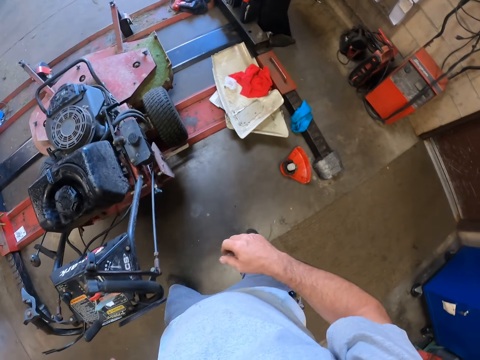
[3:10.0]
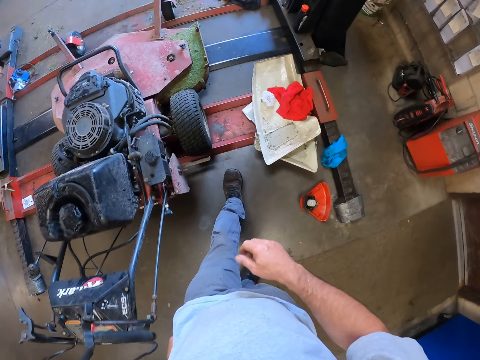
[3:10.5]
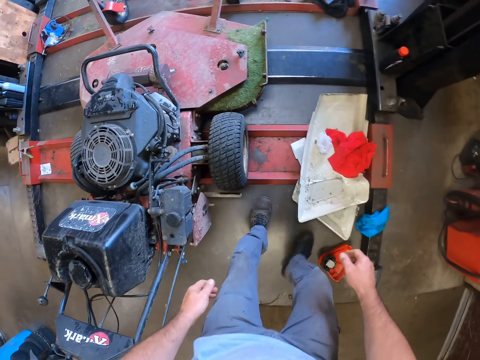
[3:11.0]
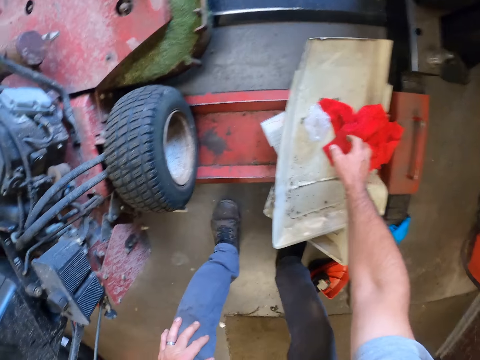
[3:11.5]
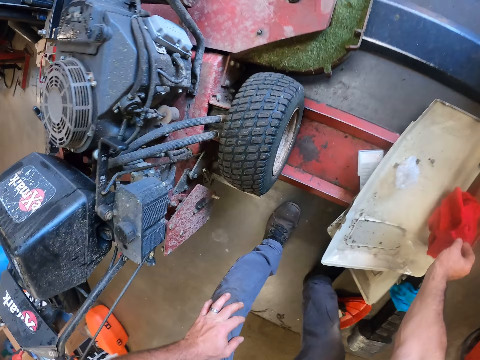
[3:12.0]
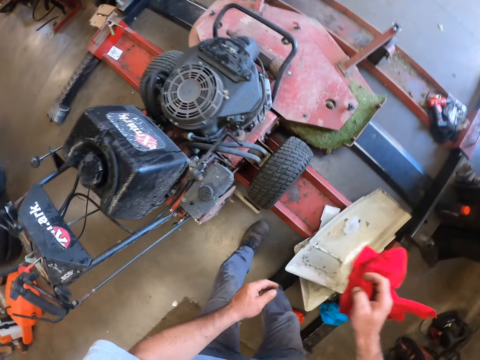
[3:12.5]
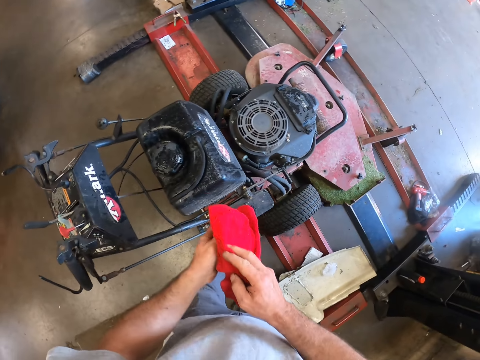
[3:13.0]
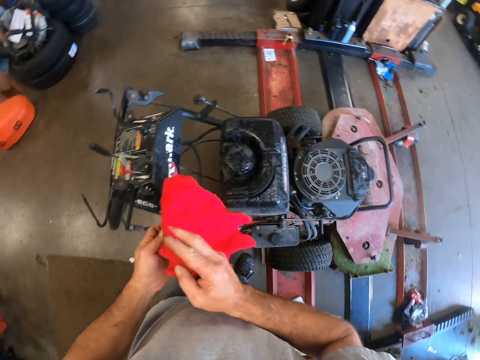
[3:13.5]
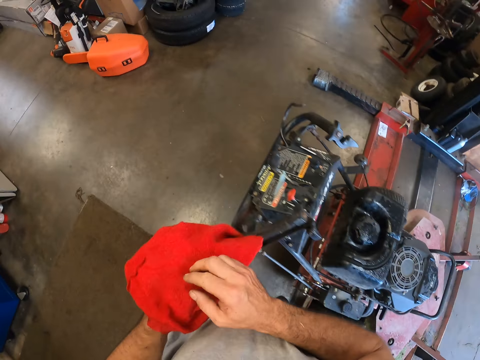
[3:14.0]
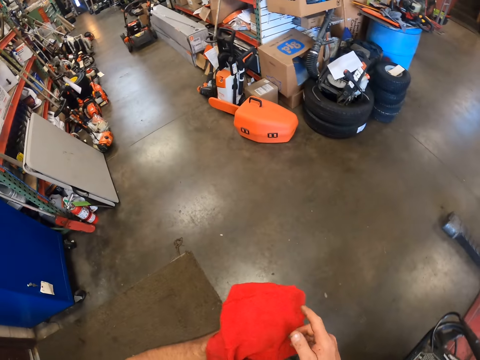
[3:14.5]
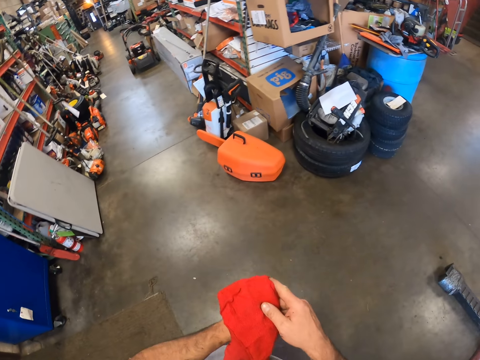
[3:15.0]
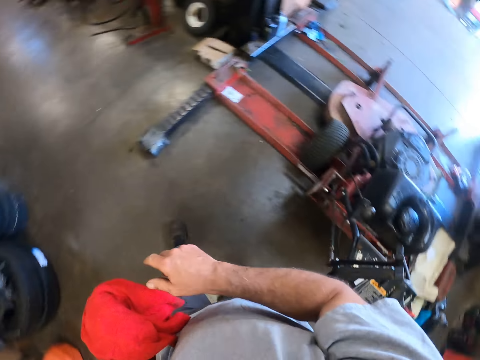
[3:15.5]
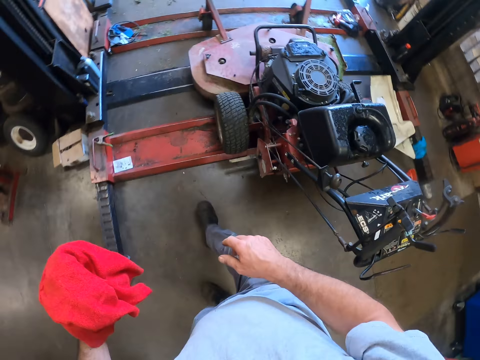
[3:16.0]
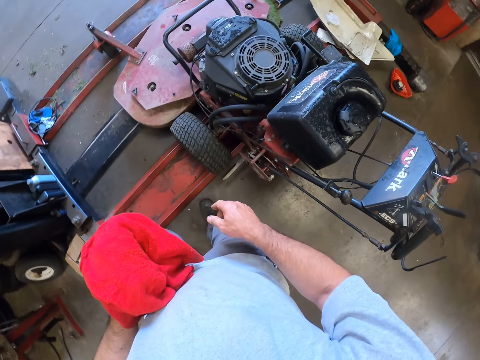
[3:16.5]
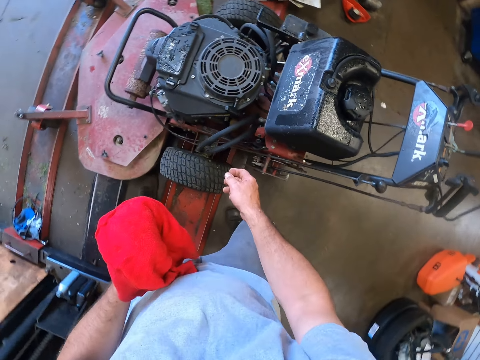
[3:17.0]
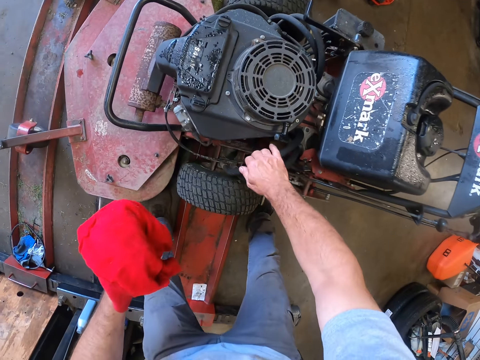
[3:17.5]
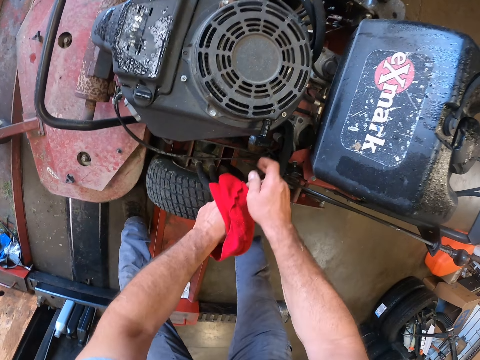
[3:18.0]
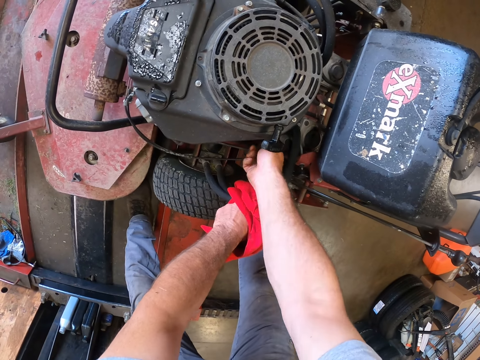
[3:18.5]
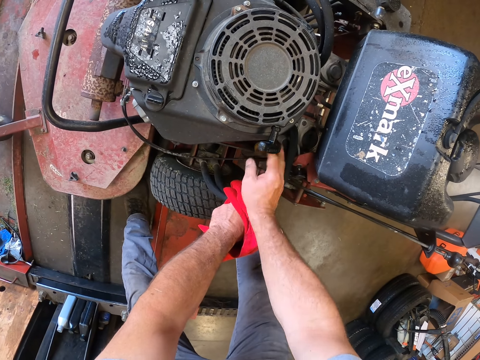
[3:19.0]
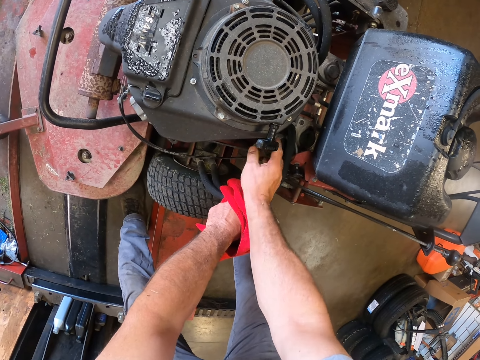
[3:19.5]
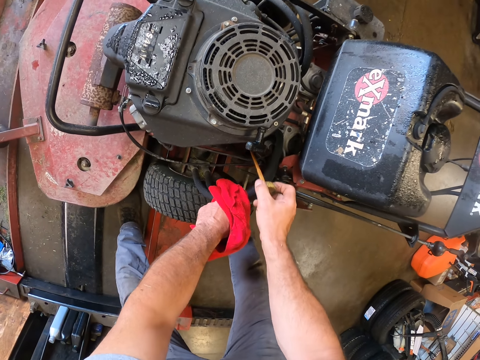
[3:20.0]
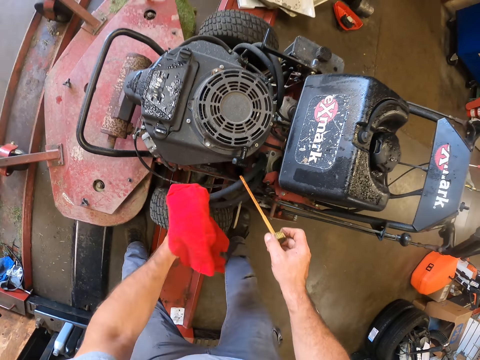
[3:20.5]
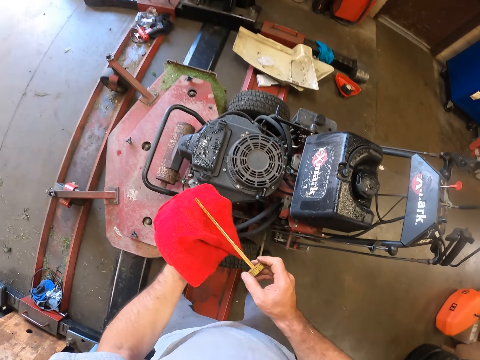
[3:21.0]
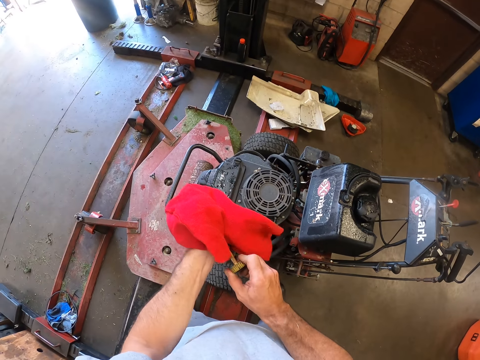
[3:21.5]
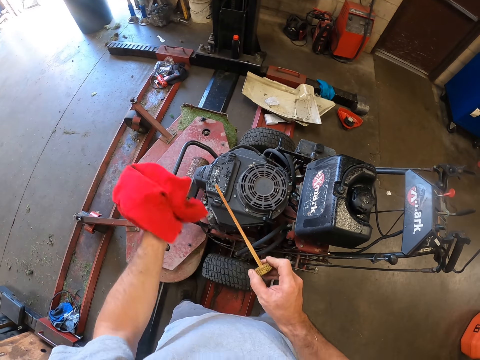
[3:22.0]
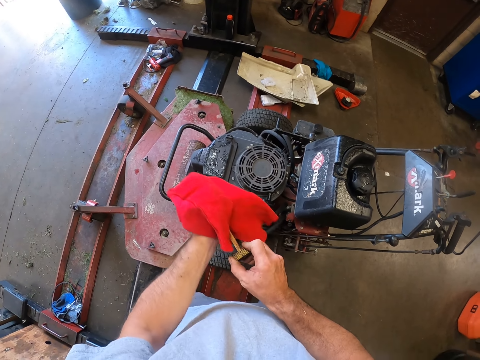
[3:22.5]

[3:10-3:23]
The camera wearer goes to the side of the lawn mower. He walks around the hand lawn mower. He picks up a cloth from a metal on the workbench. He places the cloth on his left hand. He walks to the other side of the lawn mower. He pulls the cord on the lawn mower with his right hand. He holds the cord on the lawn mower with the cloth in his left hand. He opens the fuel tank of the lawn mower with his right hand. He pulls out the fuel nozzle of the lawn mower. He cleans the fuel nozzle with the cloth in his hand.

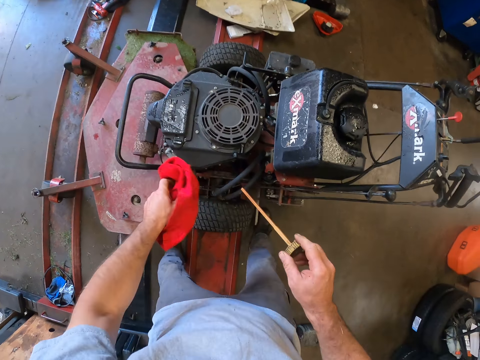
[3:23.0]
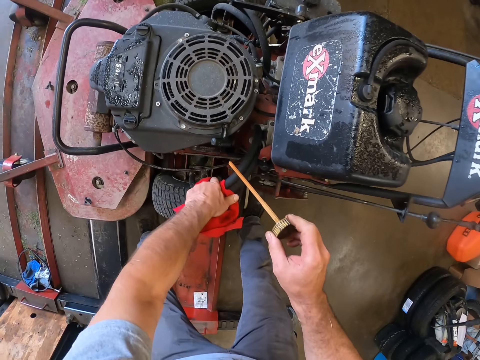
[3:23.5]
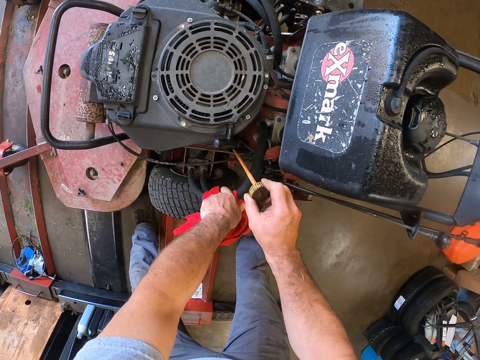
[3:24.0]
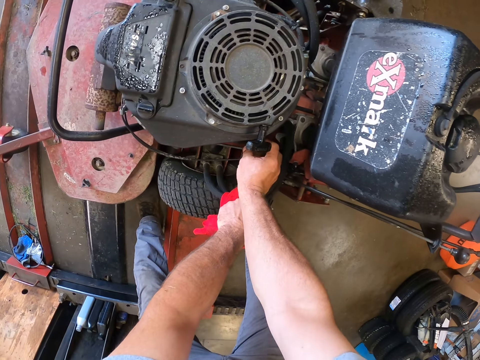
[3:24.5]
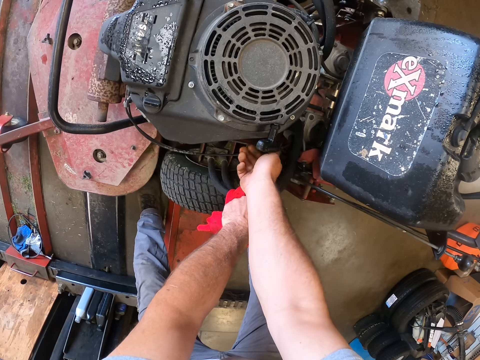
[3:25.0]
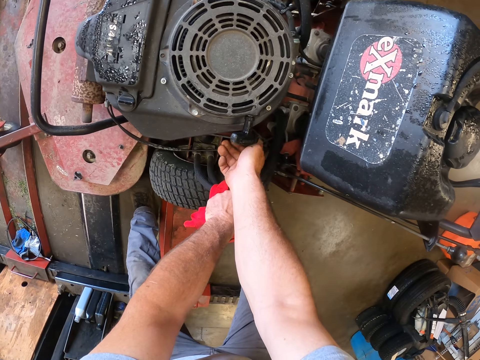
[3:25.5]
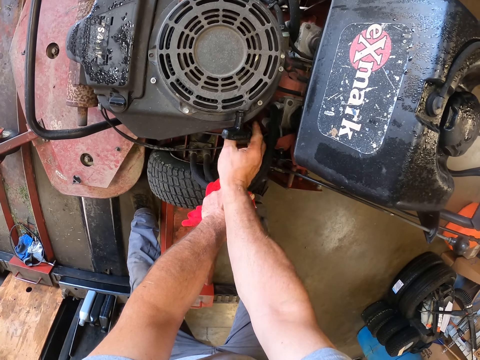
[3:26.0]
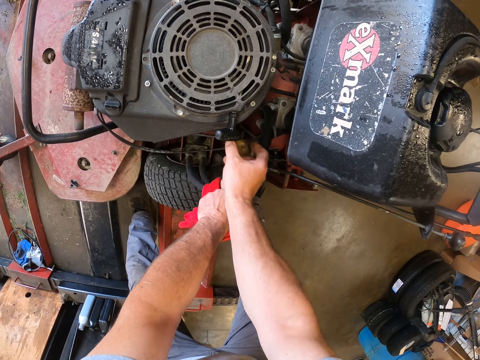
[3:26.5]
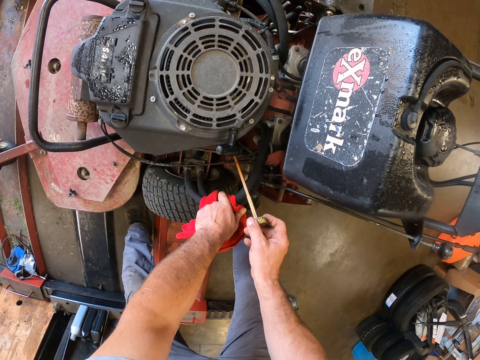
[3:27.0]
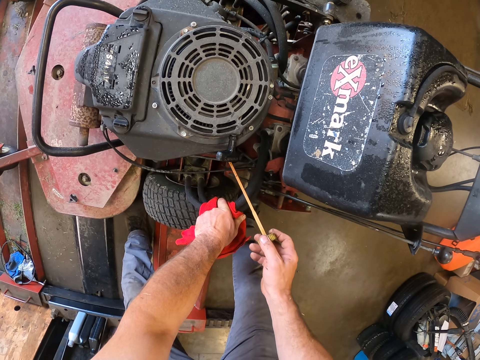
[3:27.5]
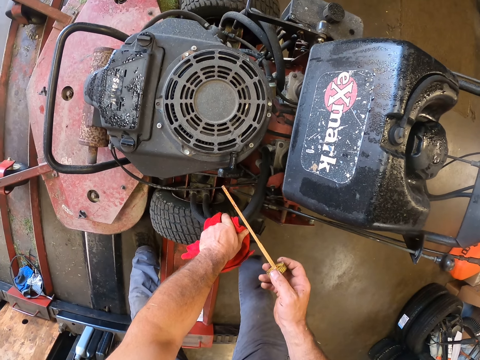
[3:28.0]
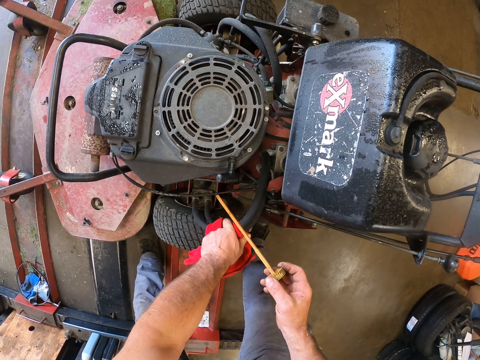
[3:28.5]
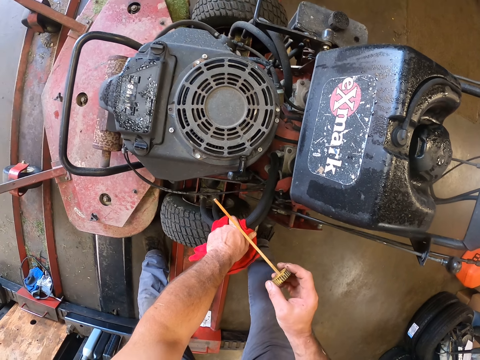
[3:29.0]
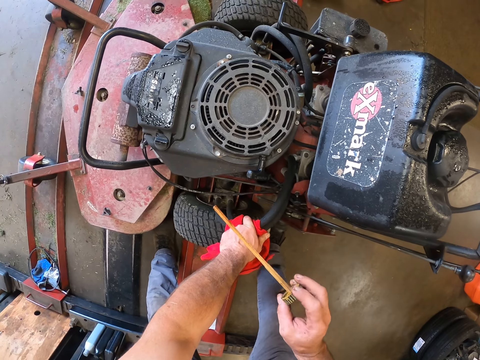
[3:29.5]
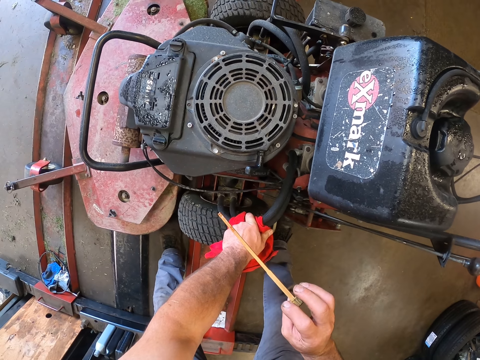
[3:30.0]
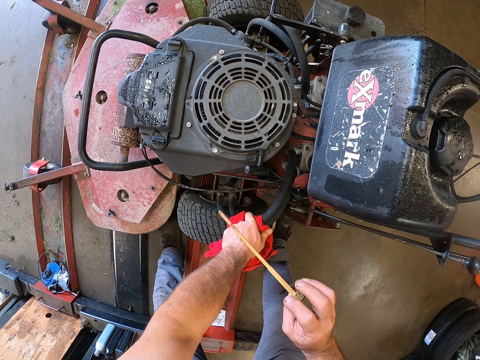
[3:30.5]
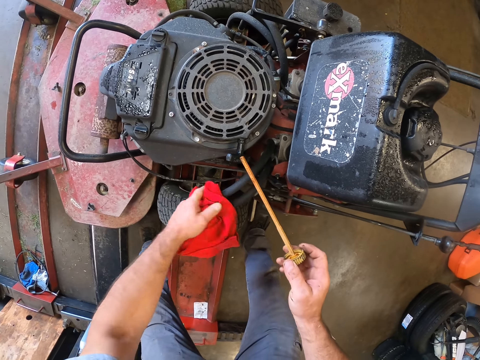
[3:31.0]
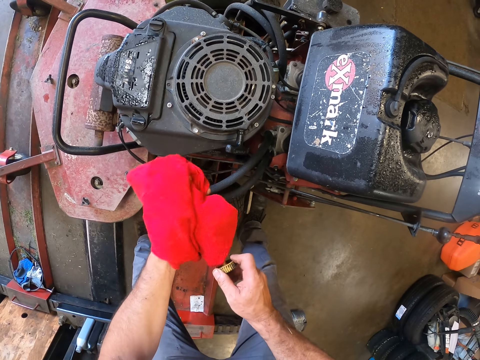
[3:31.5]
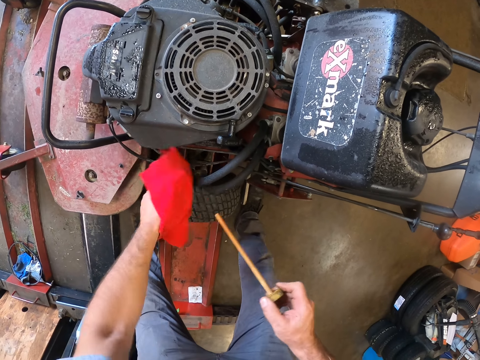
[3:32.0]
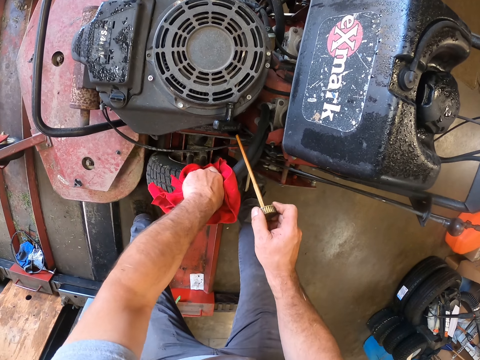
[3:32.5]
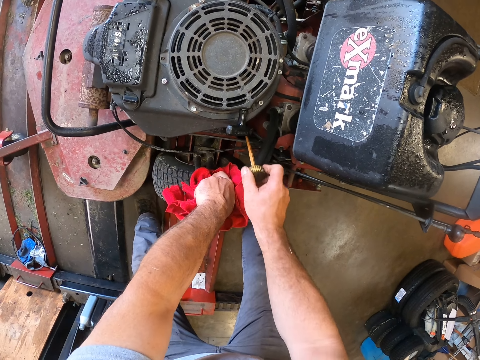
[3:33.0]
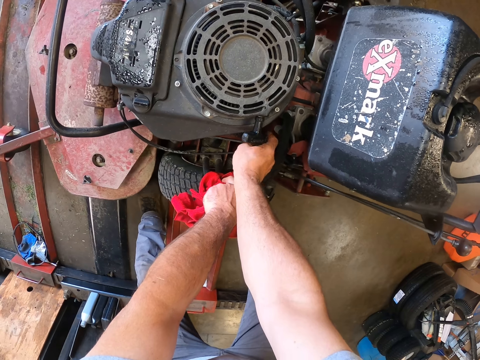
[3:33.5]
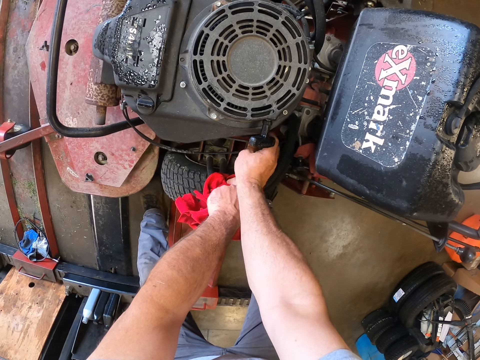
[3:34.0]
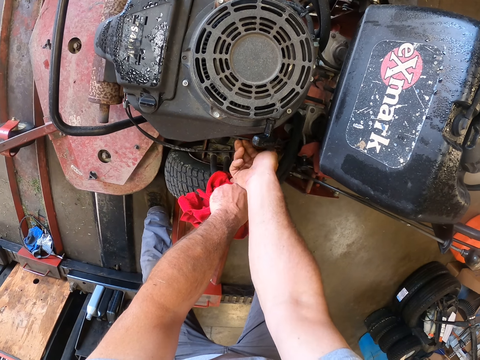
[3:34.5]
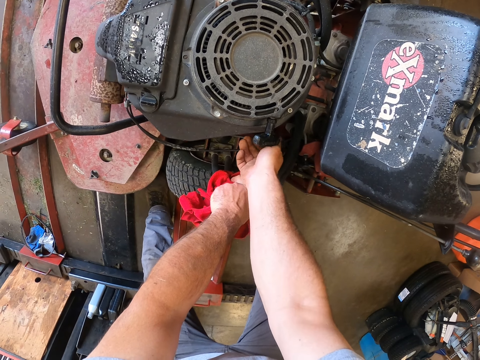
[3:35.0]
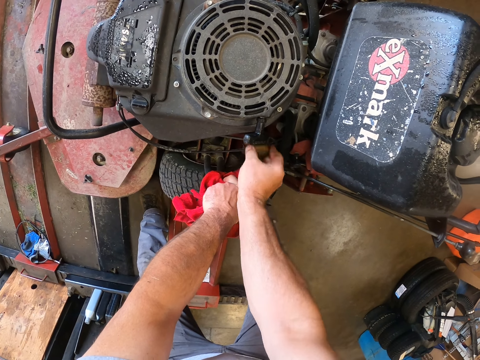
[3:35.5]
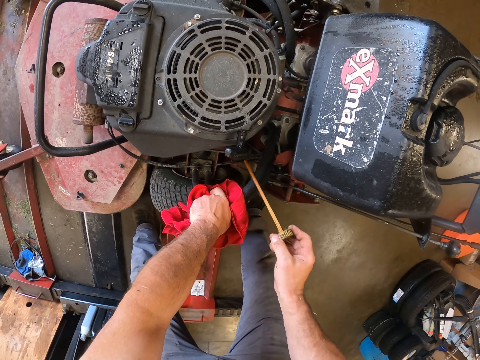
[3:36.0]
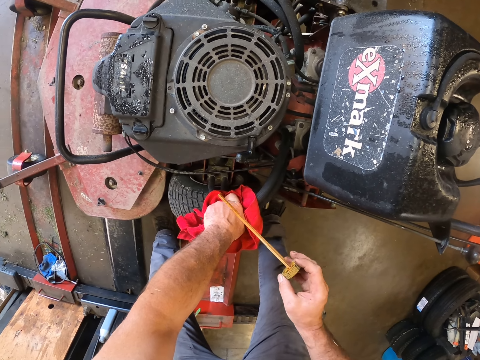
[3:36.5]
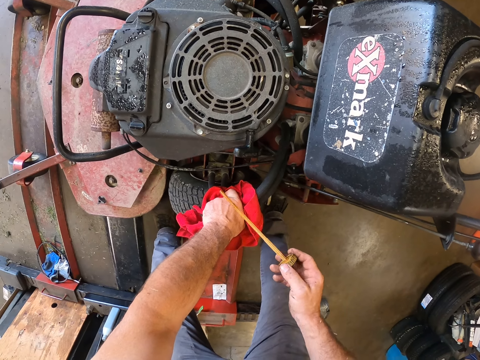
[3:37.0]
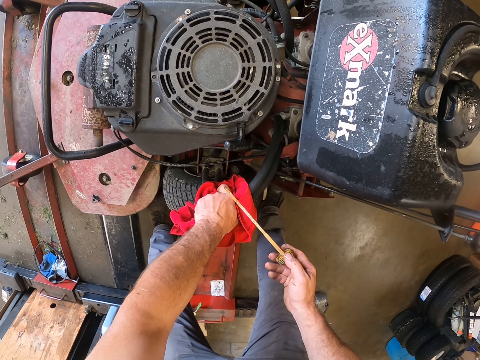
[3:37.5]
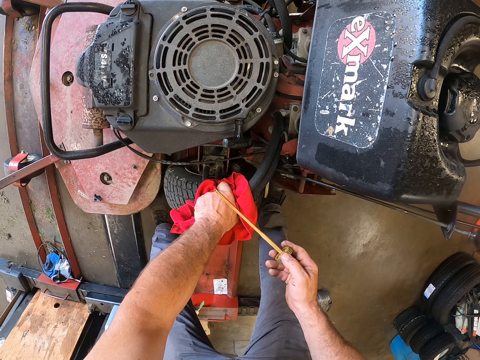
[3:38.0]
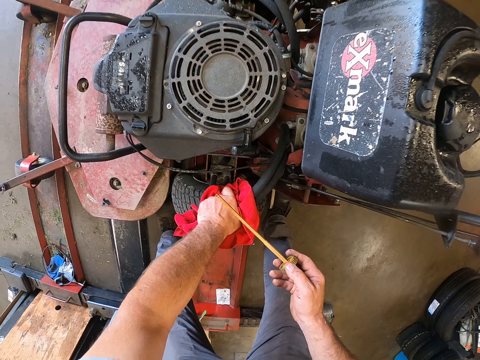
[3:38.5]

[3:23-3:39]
The camera wearer pulls the cord close to the fuel tank with his left hand. He returns the fuel tank cover to the fuel tank. He turns the fuel tank cover in the fuel tank of the lawn mower. He pulls out the fuel nozzle of the lawn mower from the oil. He stares at the oil level on the fuel nozzle or dipstick. He cleans the fuel nozzle with the cloth in his hand. He returns the fuel tank cover to the fuel tank. He turns the fuel tank cover in the fuel tank of the lawn mower. He pulls out the fuel nozzle of the lawn mower from the oil. He stares at the oil level on the dipstick.
